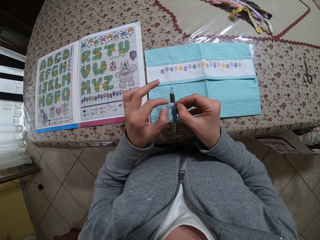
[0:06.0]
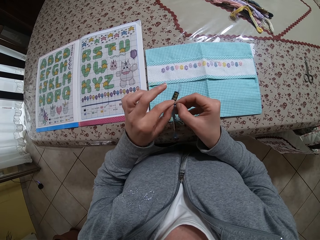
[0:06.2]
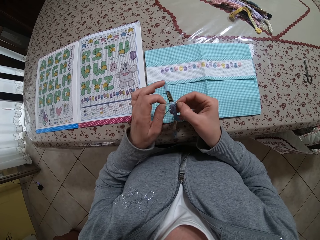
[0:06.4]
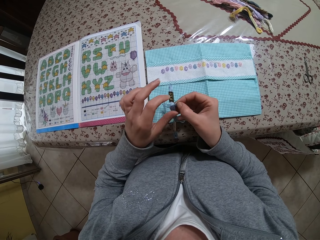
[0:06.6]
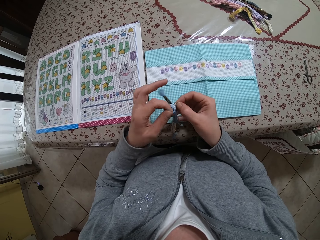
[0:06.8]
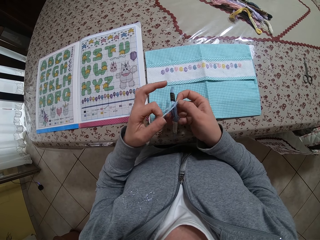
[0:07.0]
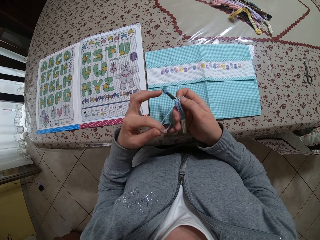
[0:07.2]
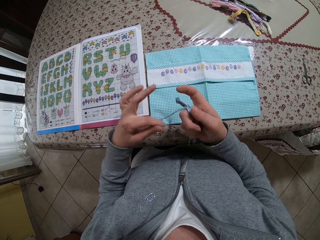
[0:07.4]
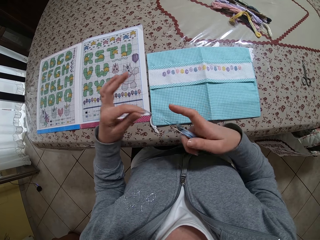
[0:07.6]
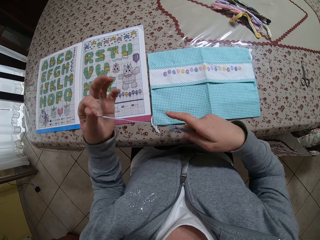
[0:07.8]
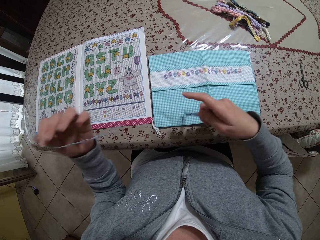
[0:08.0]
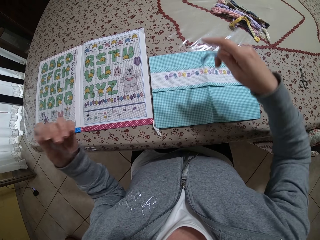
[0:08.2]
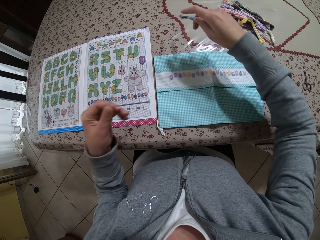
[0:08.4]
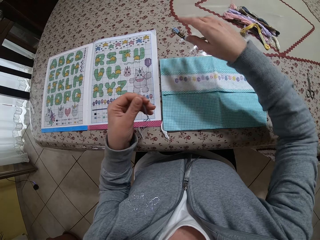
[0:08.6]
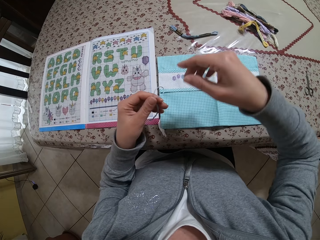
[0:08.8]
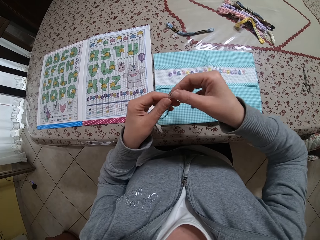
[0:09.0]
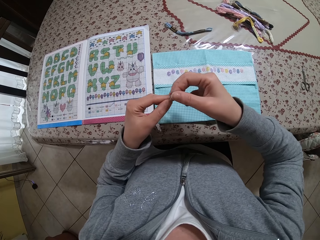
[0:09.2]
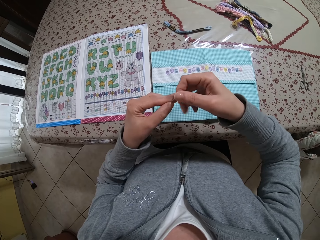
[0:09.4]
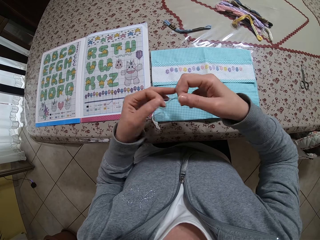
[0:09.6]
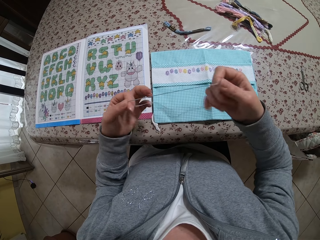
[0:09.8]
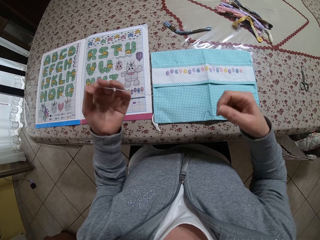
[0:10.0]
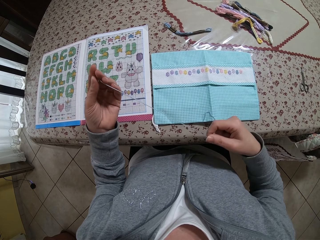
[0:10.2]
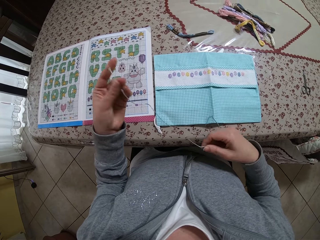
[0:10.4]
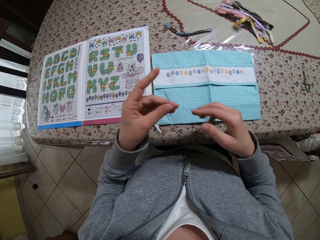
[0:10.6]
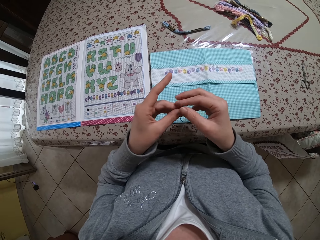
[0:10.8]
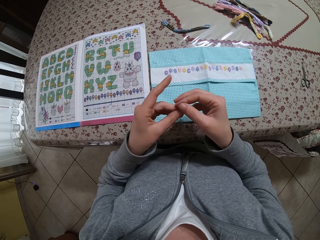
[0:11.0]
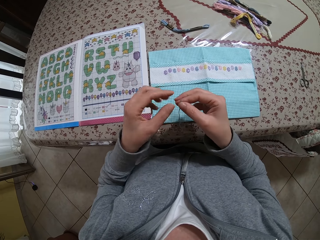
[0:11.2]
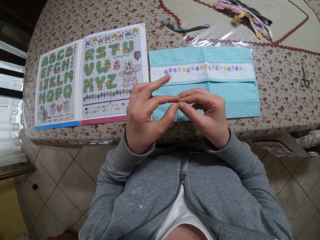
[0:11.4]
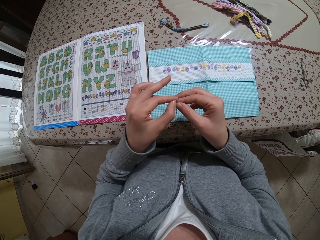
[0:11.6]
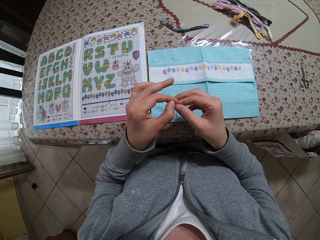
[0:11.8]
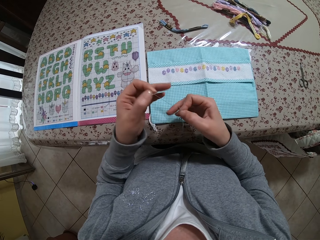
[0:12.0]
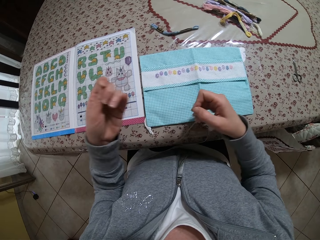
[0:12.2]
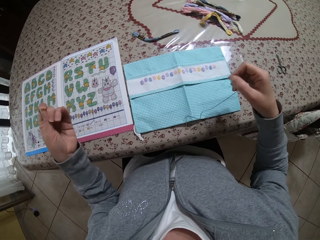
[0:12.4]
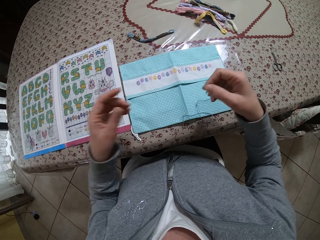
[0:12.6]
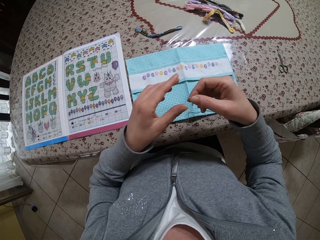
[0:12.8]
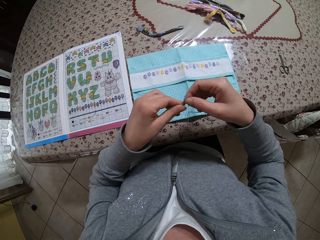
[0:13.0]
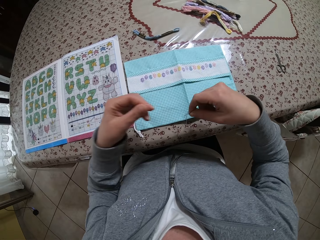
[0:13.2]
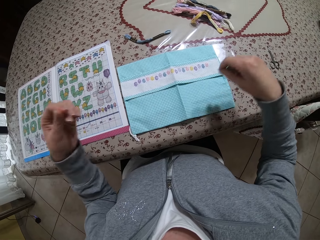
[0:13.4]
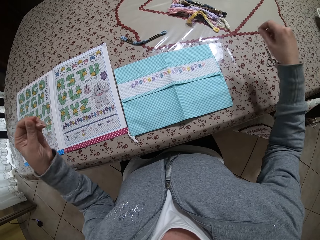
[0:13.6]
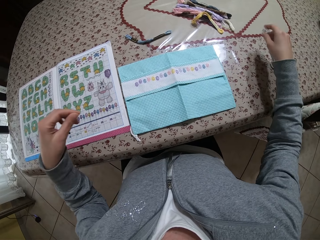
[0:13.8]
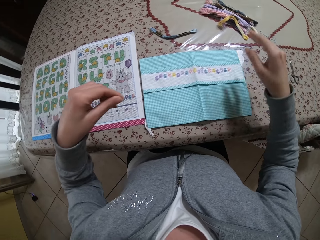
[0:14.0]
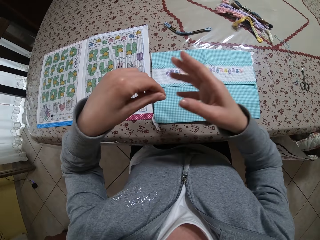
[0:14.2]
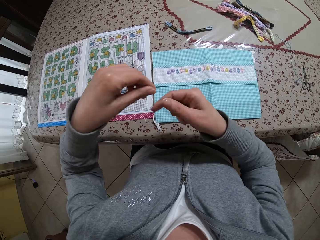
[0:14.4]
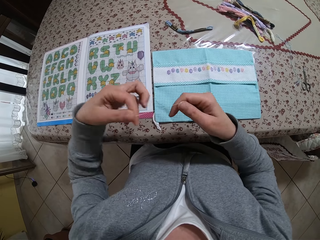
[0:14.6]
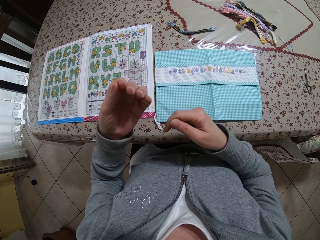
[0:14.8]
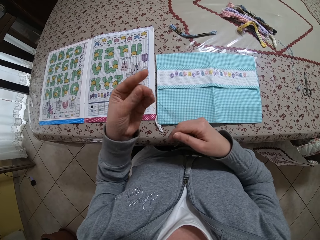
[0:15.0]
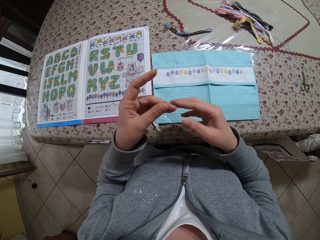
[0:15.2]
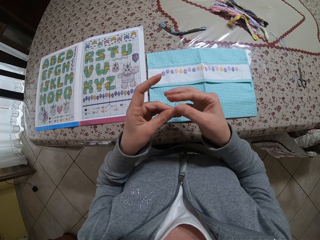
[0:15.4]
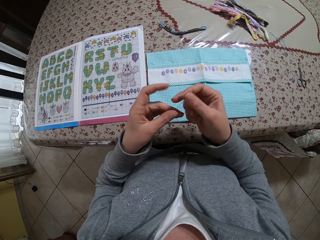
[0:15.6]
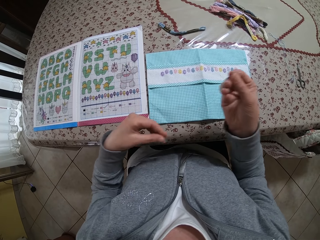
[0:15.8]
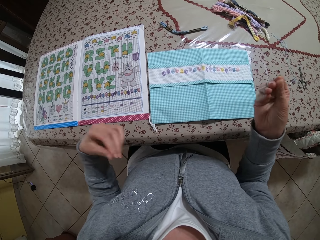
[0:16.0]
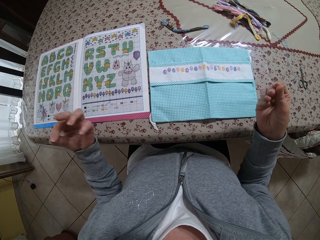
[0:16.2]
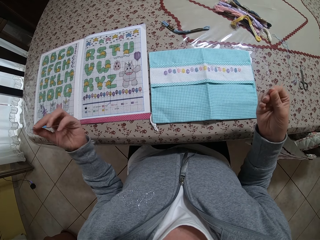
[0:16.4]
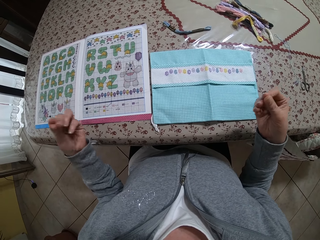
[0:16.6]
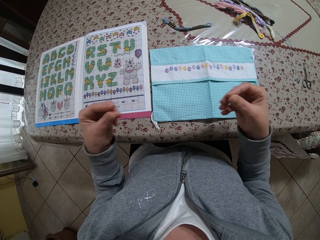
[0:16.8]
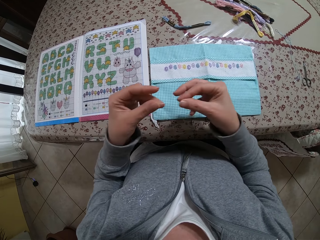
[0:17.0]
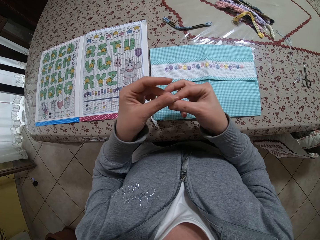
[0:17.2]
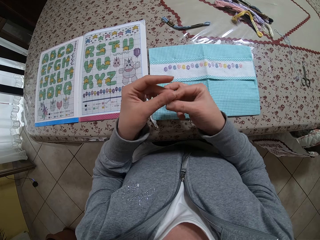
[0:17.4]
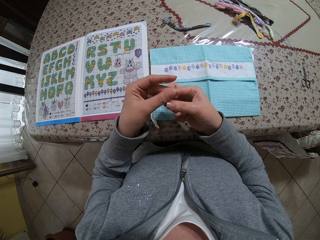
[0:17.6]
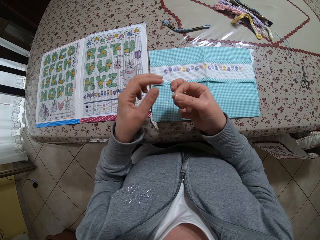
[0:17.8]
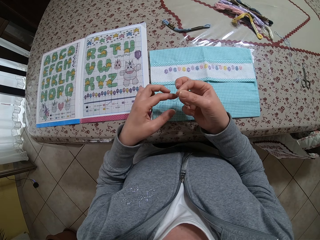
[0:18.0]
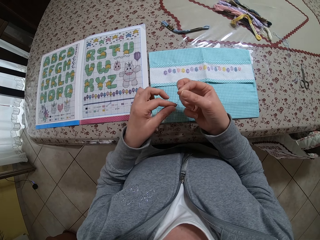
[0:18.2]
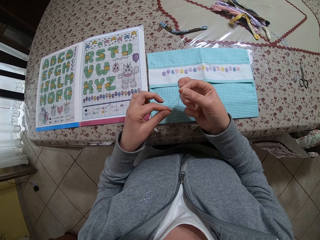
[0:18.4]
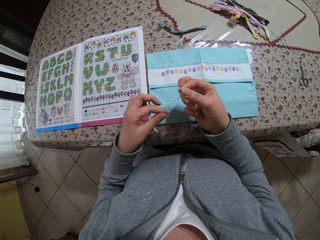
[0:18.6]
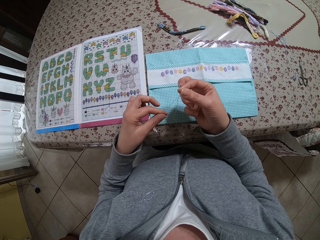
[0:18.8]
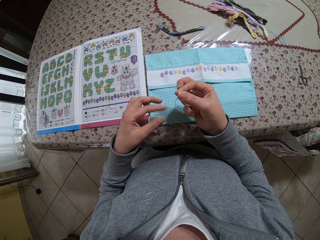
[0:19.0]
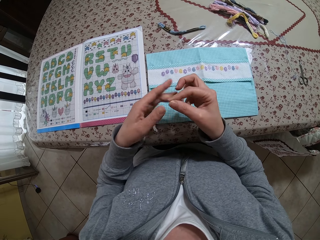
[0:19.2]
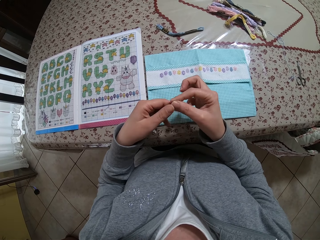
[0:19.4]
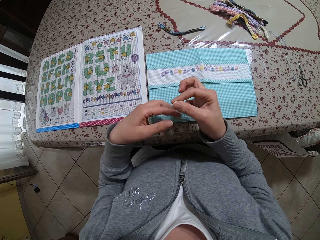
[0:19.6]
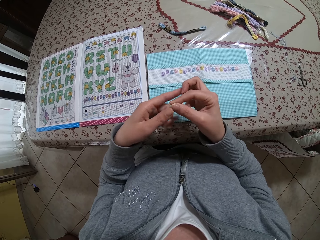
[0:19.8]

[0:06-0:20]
The camera wearer pulls thread from the roll of thread with her left hand. She places the roll of thread on the table with her right hand. She pulls the thread with both hands. She straightens the thread. She pulls a tiny thread with her left hand from the thread in her right hand. She drops the thread in her right hand on the table. She pulls the tiny thread in her left hand with both hands. She knots the tiny thread with both hands.

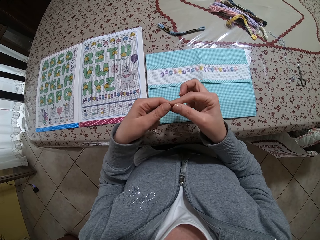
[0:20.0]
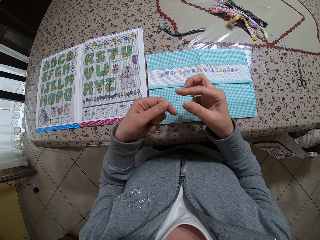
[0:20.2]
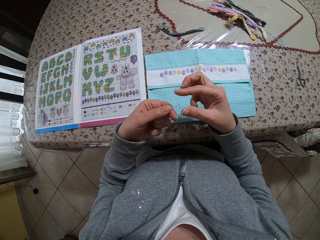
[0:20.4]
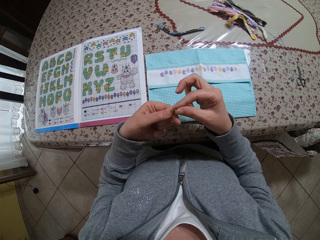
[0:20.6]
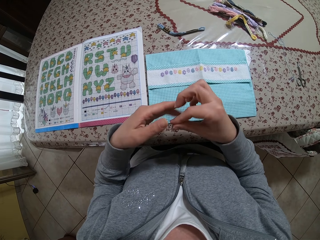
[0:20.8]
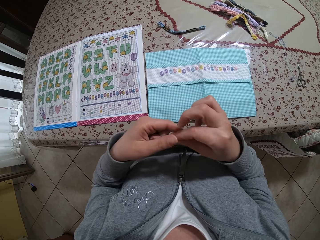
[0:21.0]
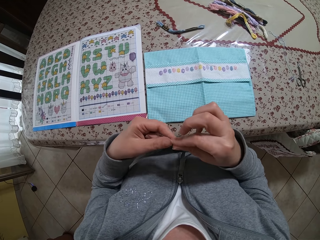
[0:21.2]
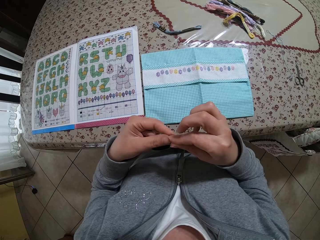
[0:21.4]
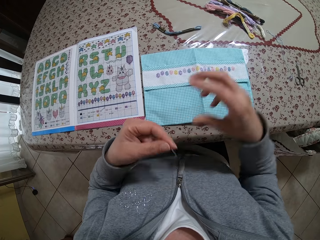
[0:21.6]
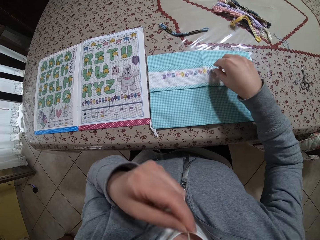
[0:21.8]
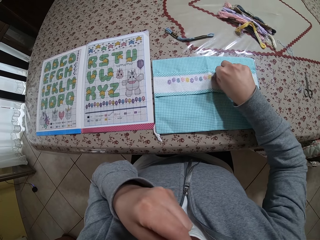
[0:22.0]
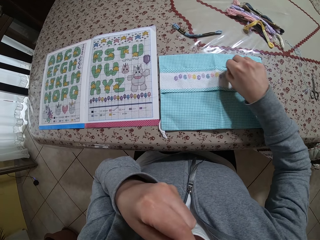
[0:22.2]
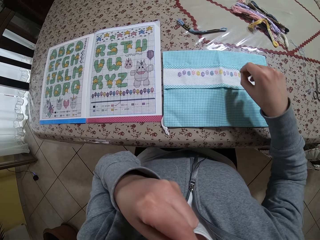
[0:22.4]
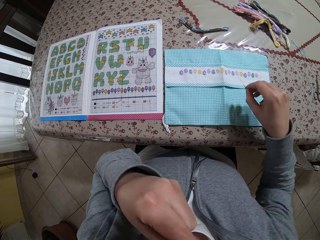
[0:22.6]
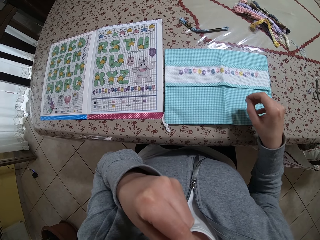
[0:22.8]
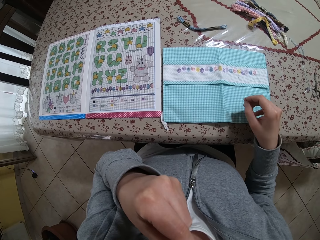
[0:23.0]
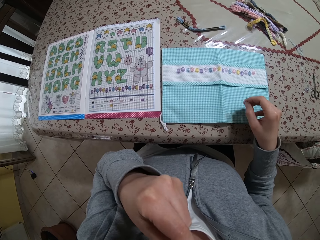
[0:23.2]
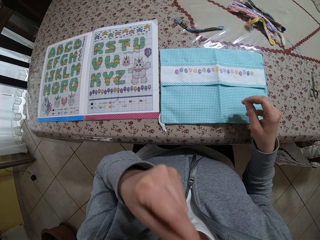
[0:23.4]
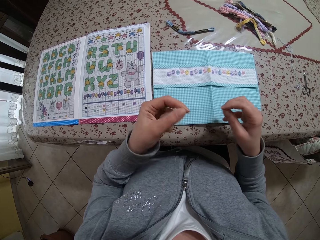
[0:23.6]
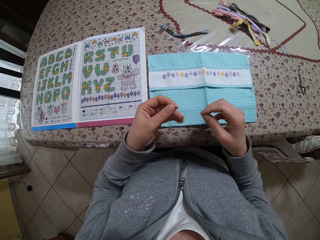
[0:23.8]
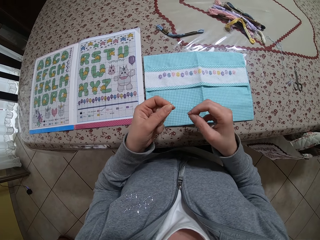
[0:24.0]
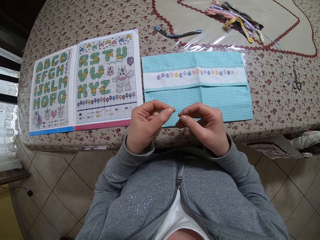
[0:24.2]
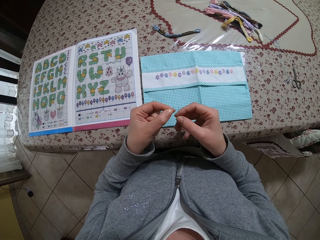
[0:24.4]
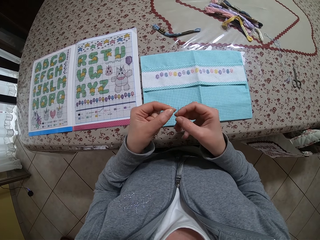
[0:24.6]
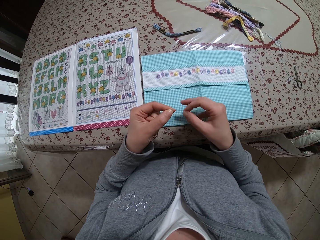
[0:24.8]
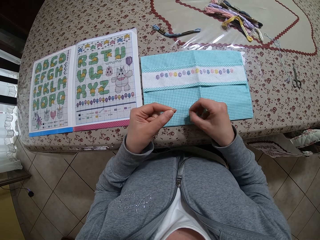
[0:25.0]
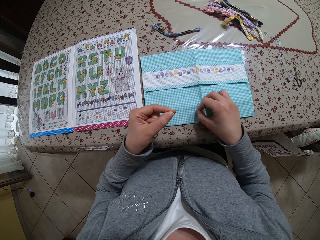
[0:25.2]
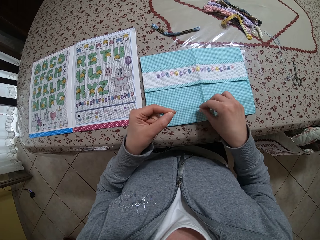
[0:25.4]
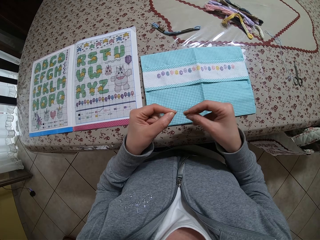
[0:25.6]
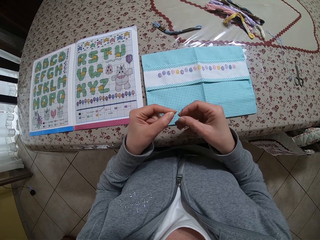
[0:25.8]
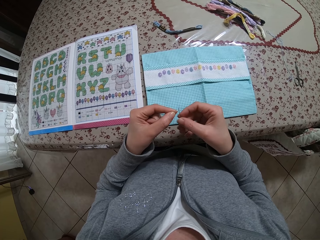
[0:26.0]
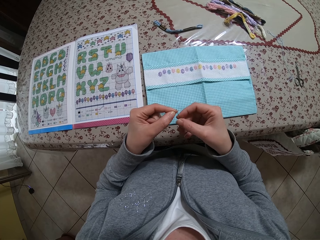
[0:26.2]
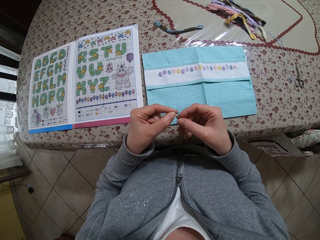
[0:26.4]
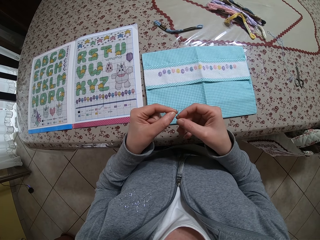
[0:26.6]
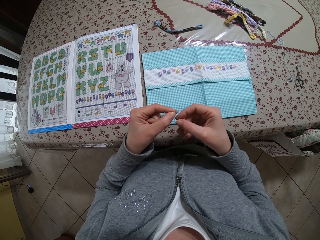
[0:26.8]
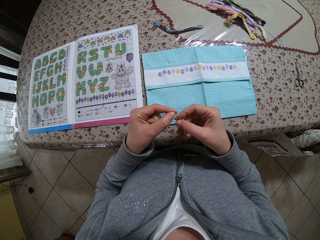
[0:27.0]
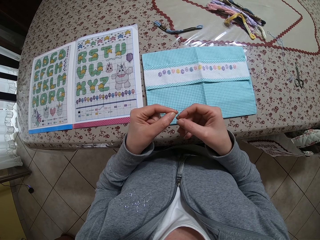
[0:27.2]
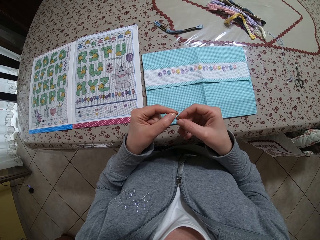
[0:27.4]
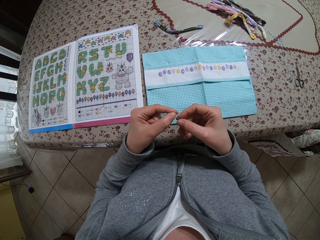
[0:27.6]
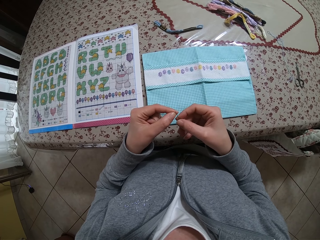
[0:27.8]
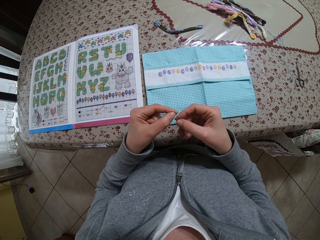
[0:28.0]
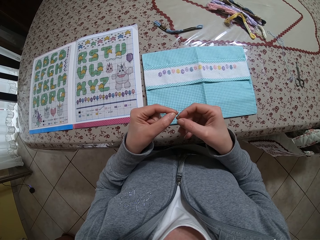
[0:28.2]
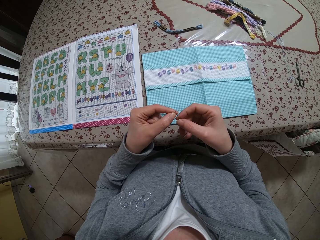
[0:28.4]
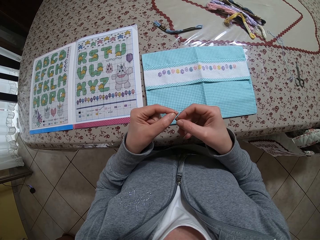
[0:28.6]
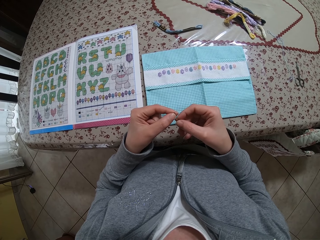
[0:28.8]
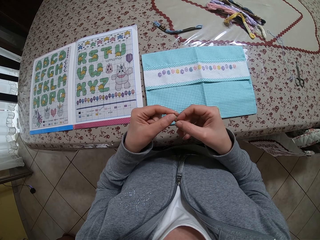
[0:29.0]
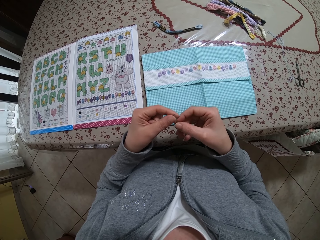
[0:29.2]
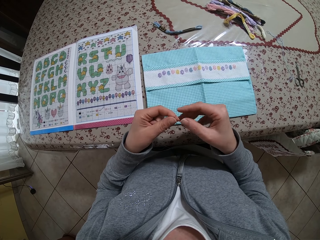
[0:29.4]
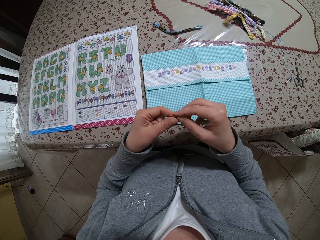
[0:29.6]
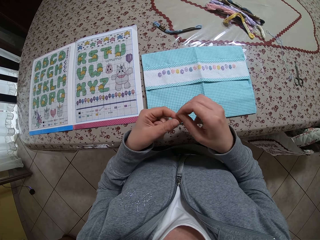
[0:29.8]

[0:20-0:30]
The camera wearer picks up a needle from a purse on the table with her right hand. She inserts the tiny thread in her left hand into the needle in her right hand.
